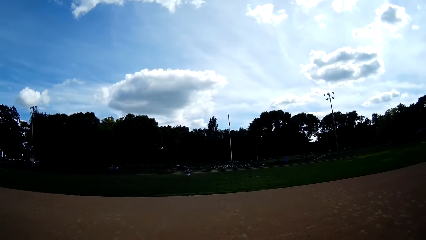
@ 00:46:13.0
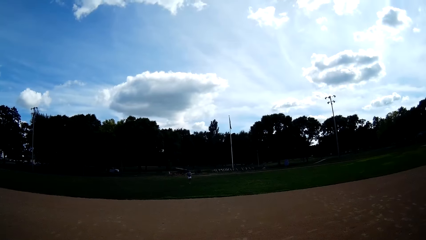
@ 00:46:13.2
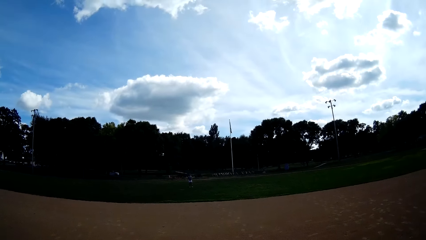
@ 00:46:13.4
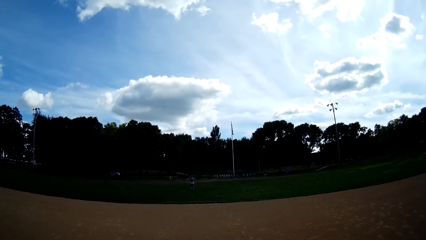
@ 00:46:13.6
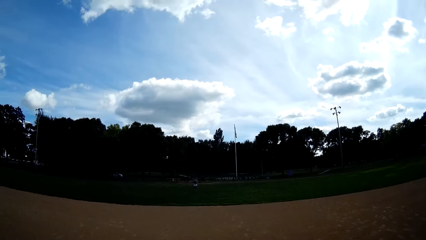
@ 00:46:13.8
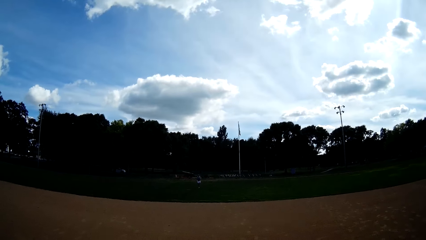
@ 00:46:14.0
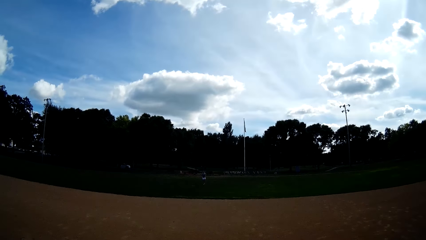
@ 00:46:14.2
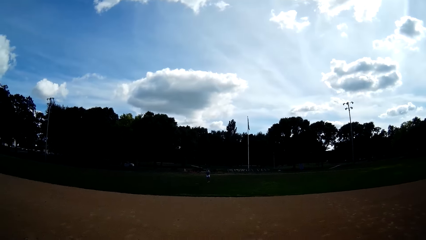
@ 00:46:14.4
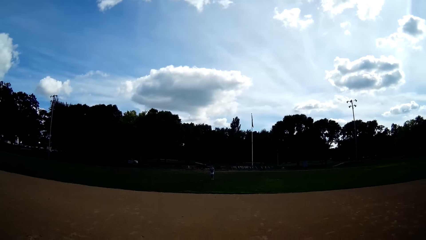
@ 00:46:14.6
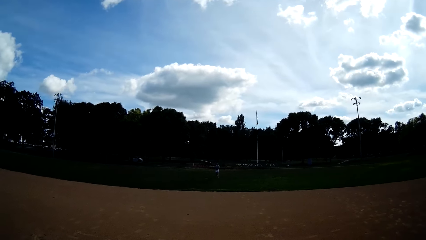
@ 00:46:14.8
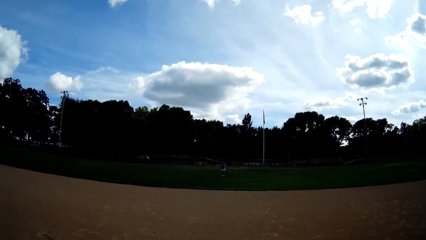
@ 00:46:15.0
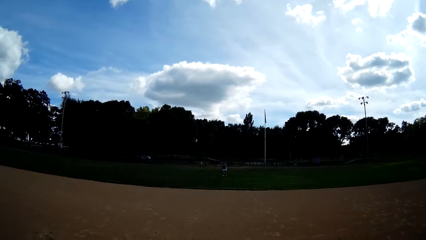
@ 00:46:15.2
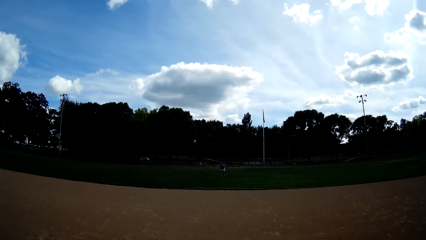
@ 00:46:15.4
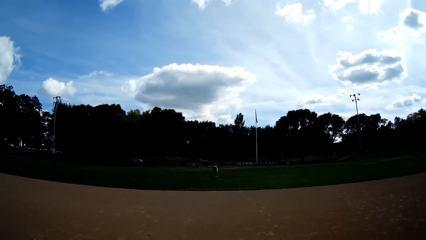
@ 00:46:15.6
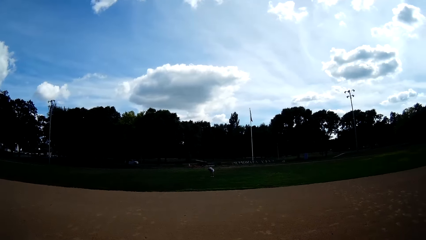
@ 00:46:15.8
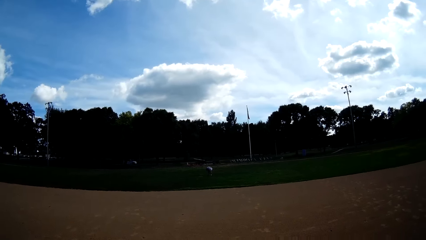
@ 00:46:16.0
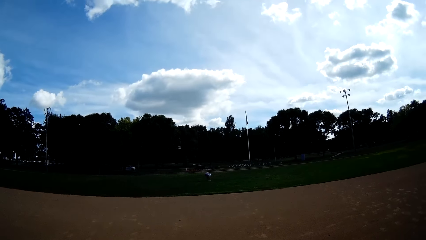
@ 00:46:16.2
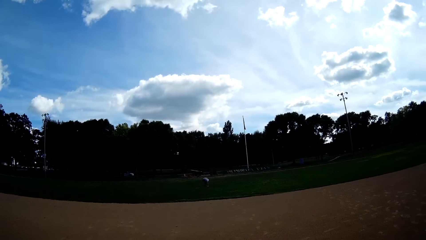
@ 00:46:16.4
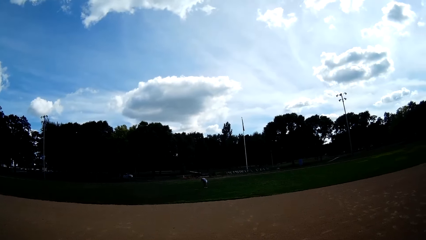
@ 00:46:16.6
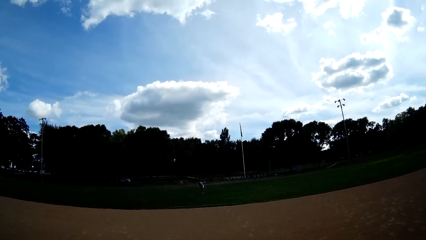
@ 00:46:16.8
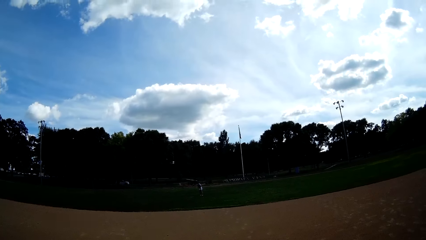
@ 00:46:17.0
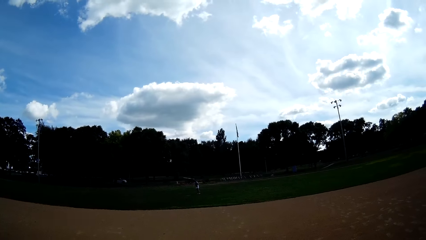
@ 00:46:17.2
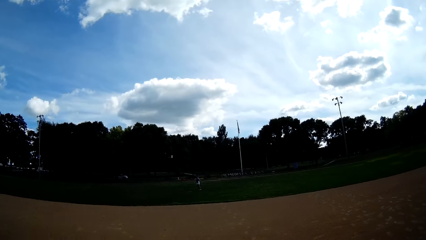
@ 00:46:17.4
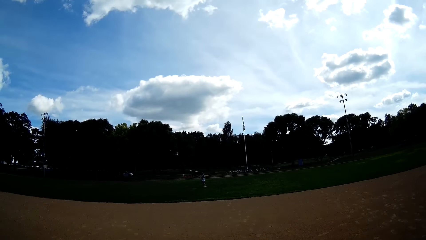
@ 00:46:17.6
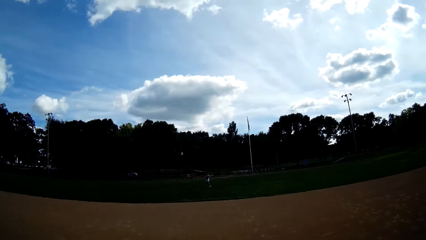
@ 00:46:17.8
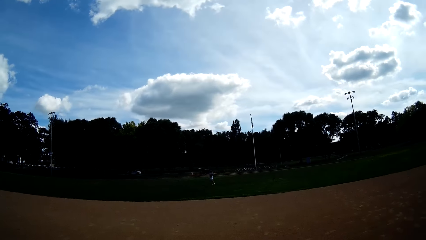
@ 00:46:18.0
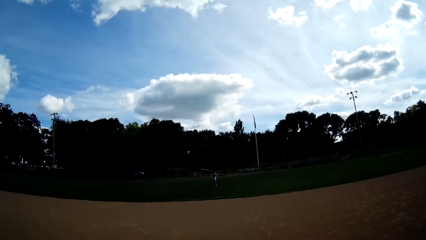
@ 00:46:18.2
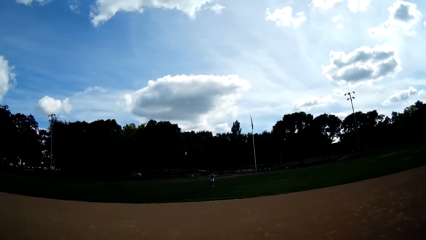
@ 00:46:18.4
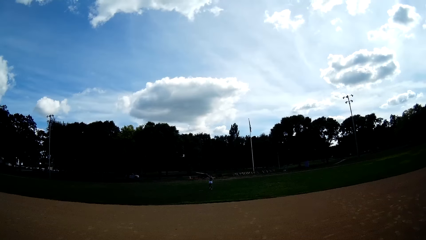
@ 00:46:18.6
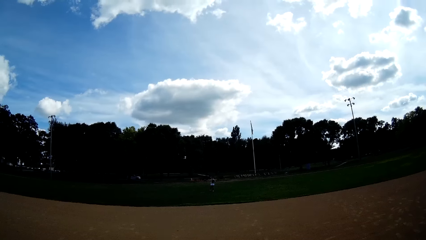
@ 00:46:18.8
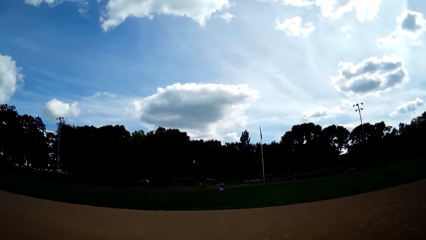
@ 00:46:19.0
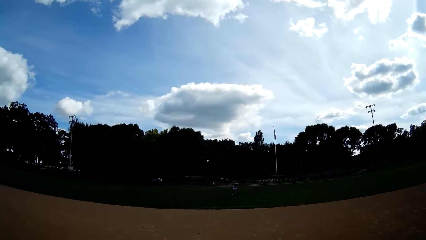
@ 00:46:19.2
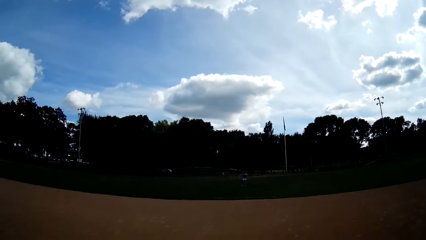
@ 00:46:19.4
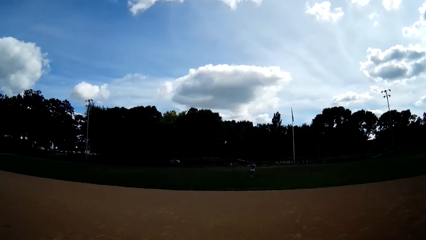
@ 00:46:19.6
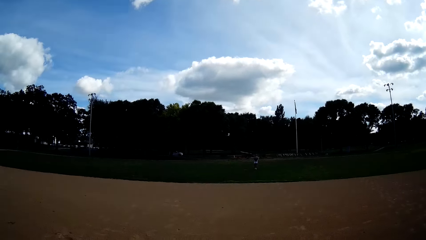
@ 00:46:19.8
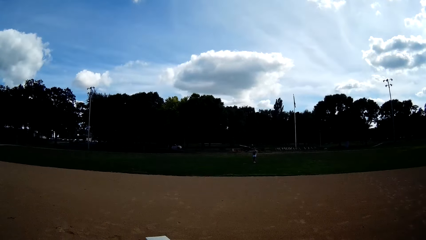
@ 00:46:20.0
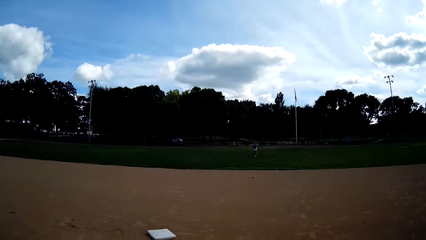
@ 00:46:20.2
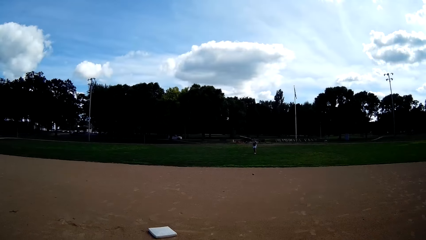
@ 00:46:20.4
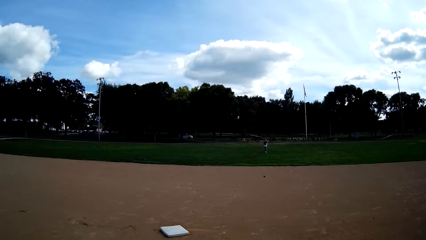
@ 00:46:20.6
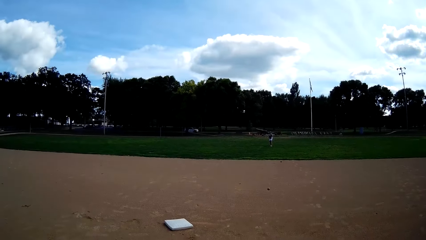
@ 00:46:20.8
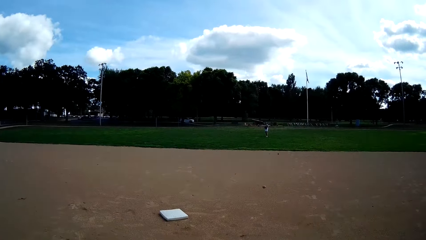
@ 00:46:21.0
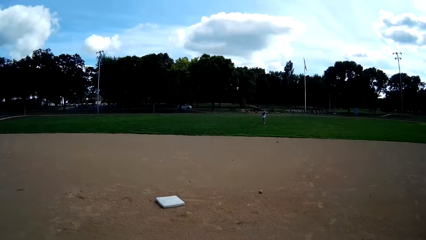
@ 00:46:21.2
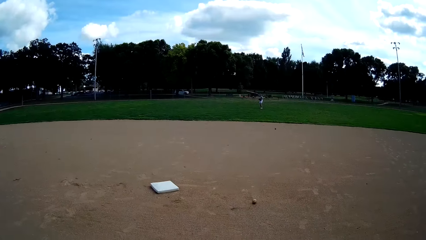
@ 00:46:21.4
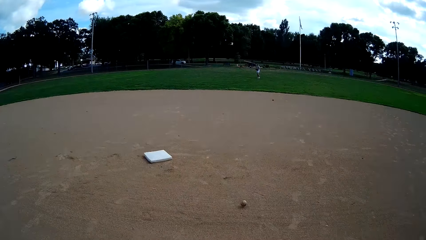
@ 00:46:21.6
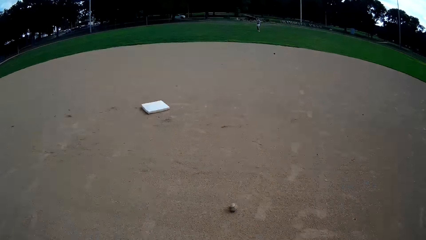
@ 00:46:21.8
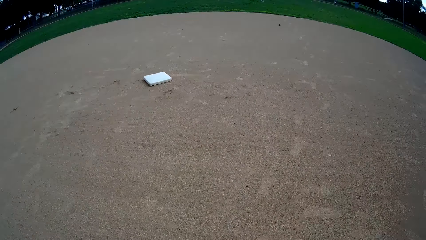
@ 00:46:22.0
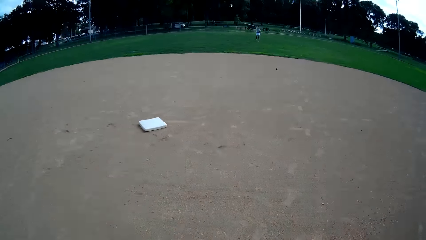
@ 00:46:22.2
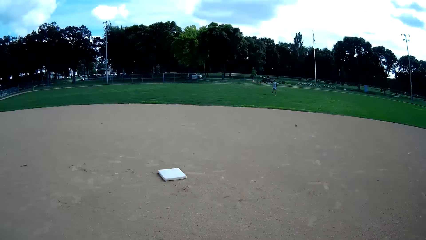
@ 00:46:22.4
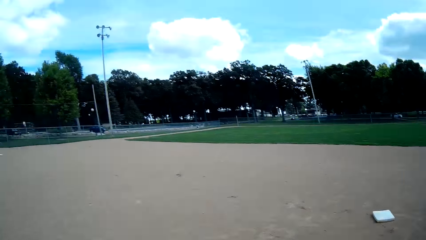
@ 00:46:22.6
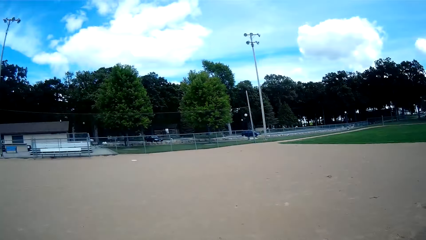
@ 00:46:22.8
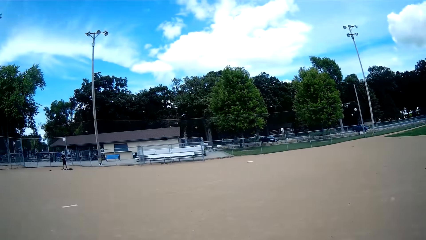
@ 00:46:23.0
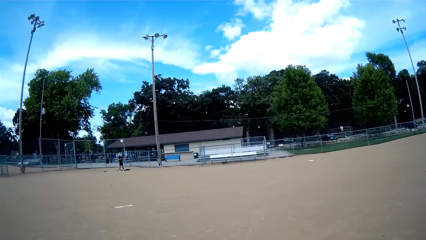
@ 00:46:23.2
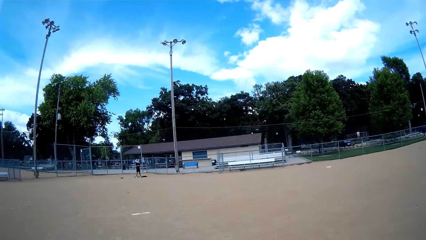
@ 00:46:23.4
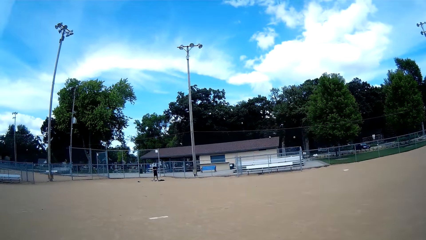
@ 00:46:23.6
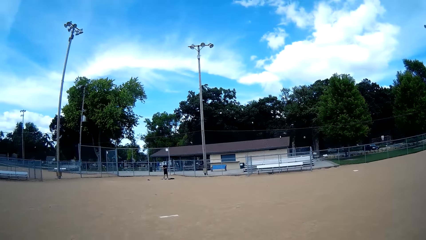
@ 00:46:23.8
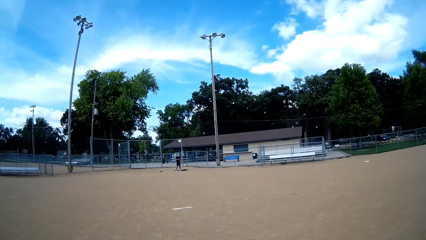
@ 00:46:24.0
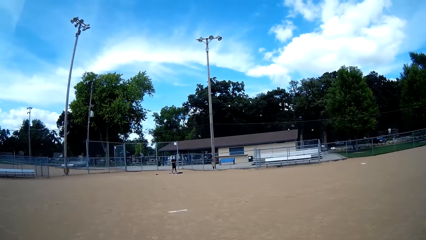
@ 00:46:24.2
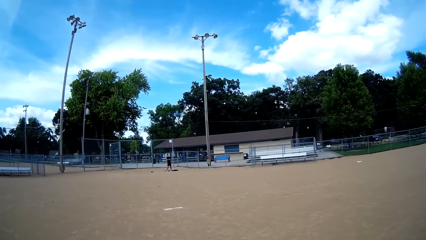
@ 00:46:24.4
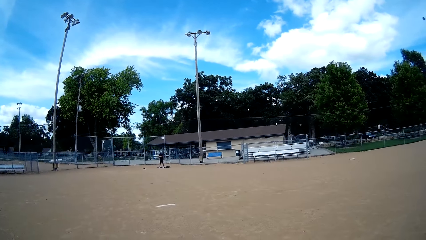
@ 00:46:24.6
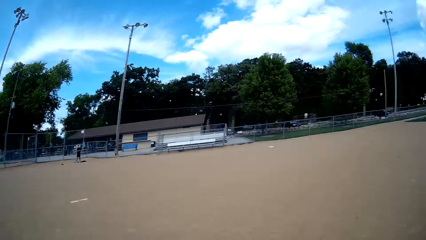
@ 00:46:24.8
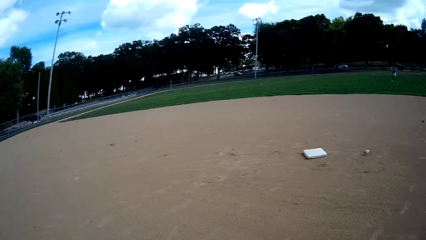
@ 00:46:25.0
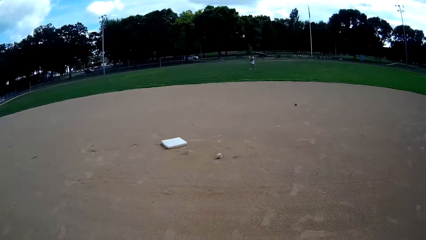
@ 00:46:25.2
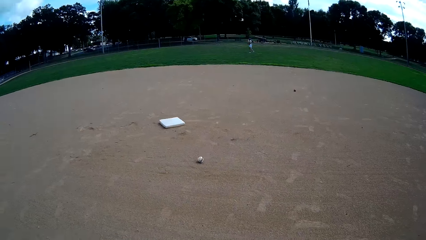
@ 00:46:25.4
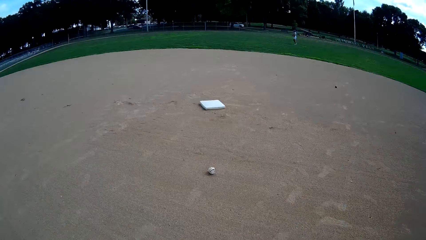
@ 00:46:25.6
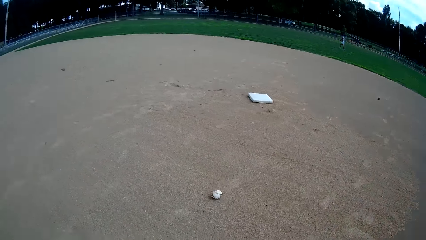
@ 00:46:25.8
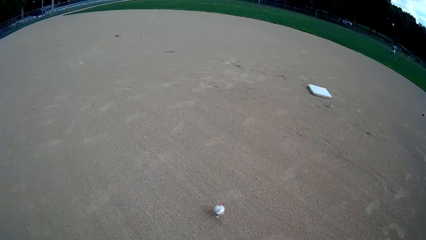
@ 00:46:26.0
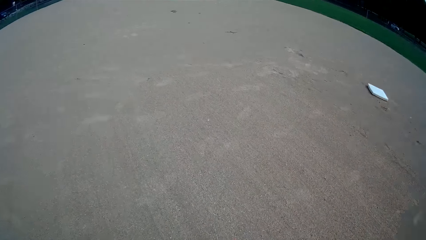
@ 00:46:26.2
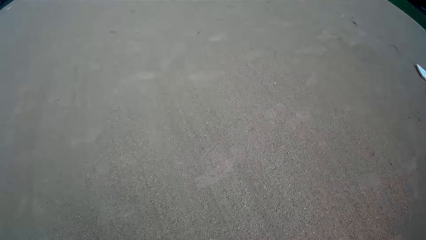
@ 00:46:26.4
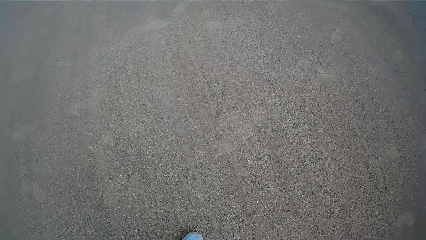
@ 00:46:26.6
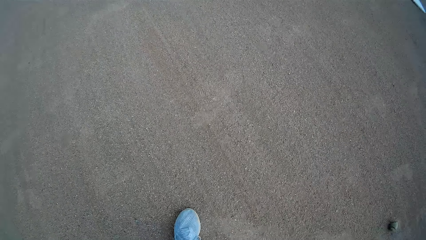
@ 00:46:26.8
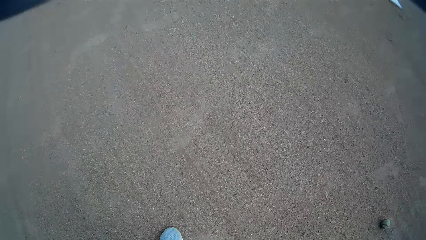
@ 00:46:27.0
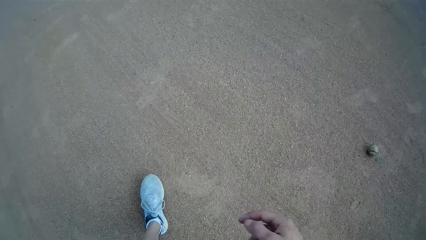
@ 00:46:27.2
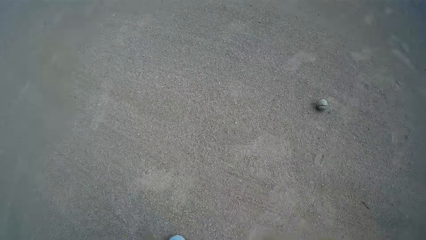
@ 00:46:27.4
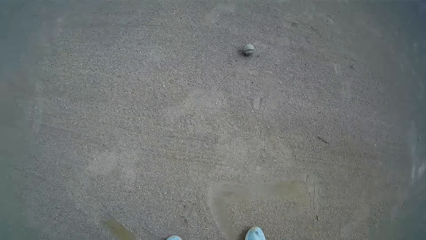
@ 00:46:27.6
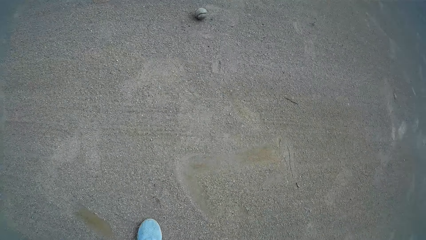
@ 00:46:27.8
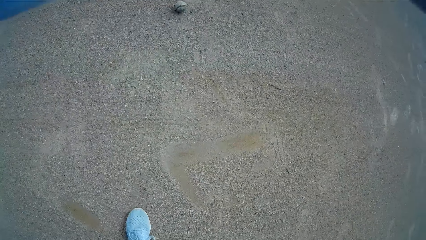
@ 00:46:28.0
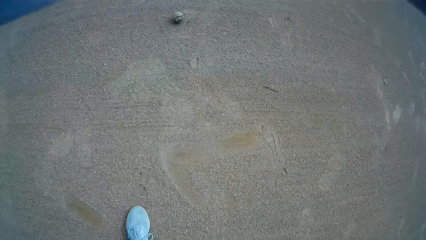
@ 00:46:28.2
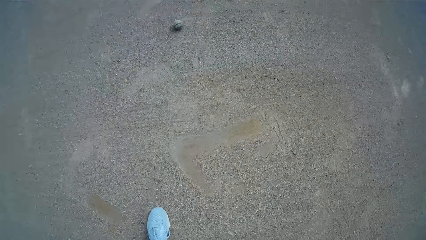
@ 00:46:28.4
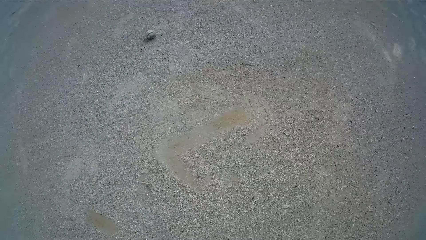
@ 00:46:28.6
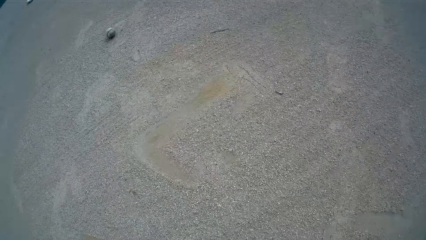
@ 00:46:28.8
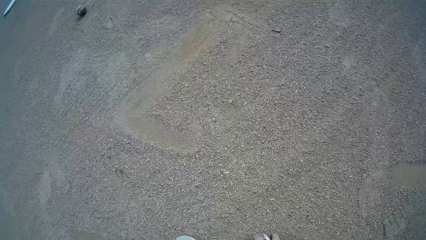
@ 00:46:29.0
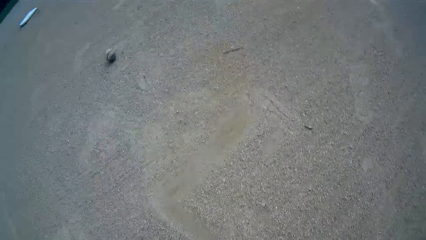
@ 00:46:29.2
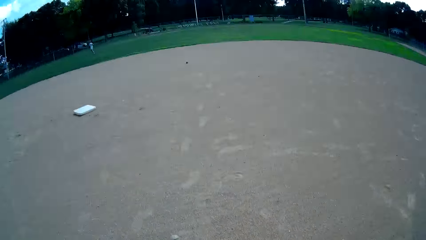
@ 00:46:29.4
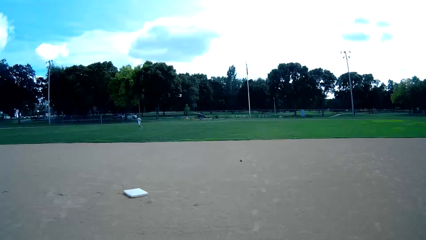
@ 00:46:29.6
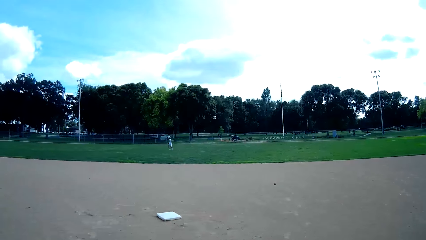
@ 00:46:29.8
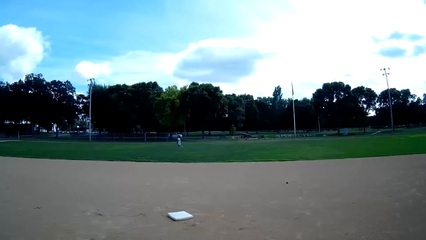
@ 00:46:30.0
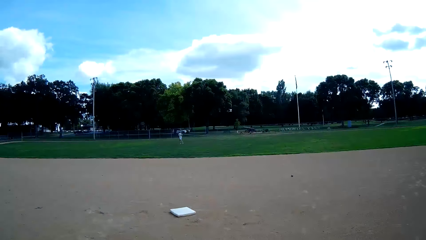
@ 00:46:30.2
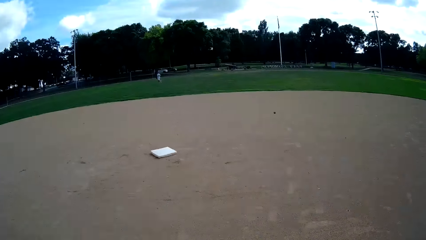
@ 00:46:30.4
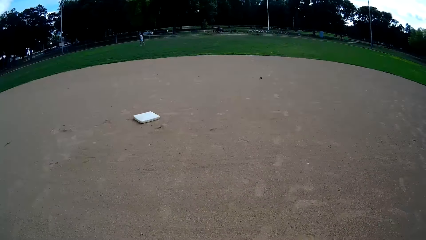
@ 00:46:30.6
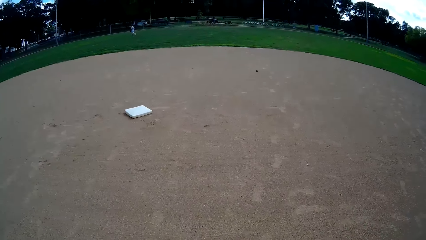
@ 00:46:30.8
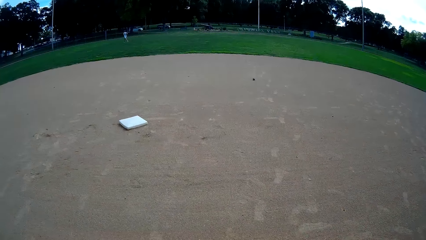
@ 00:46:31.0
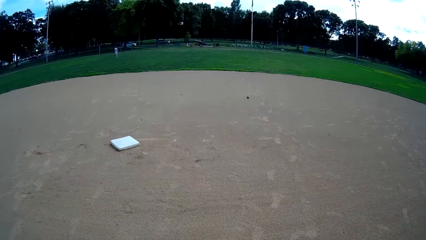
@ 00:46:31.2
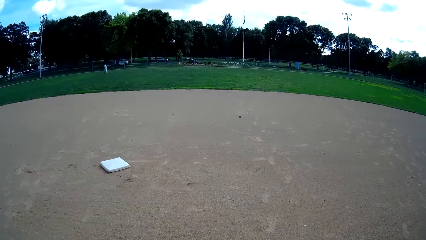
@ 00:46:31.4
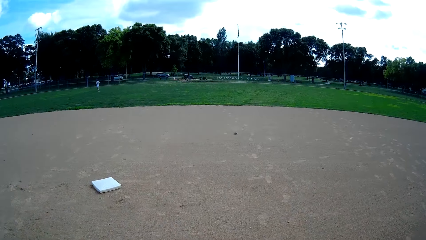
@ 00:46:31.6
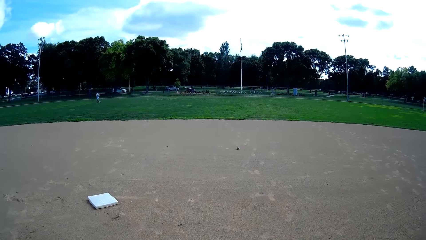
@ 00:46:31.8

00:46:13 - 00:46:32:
The camera wearer looks at the man. The man throws the baseball to the ground. The camera wearer turns around, converses with another man and looks at the other man. The first man walks around in the field. The camera wearer looks at the ground. The first man walks around in the field.
